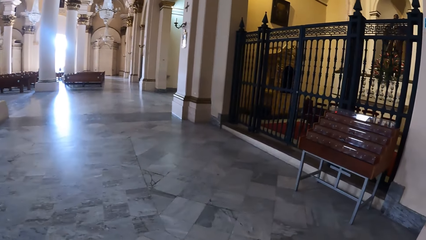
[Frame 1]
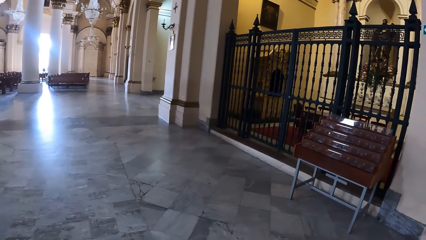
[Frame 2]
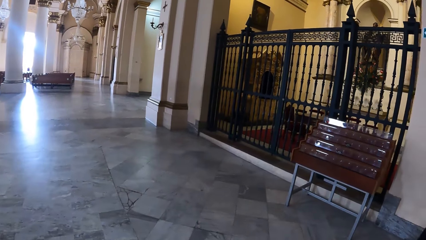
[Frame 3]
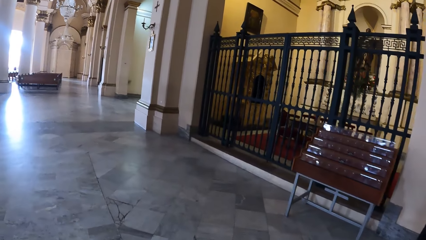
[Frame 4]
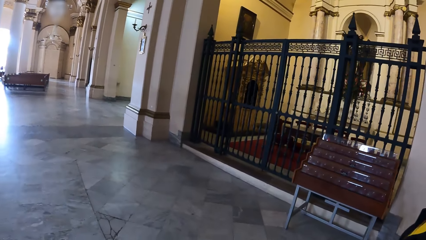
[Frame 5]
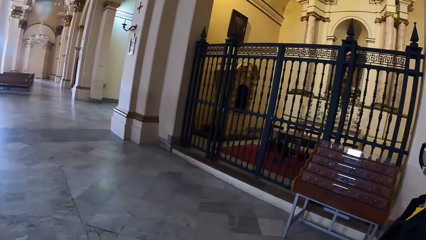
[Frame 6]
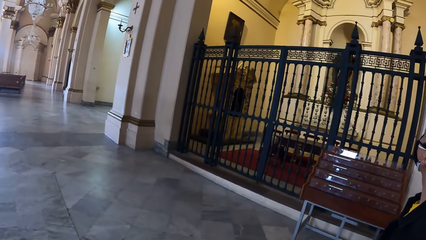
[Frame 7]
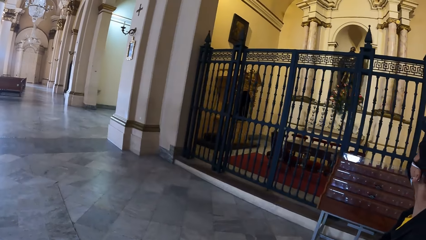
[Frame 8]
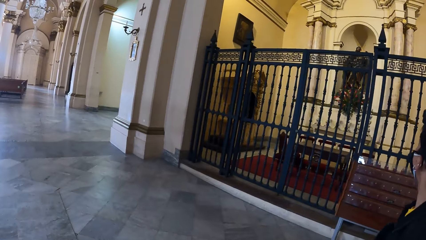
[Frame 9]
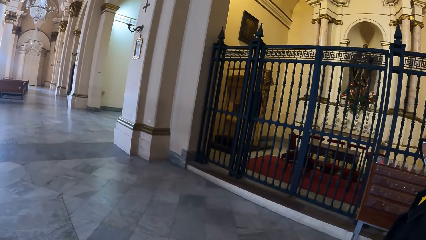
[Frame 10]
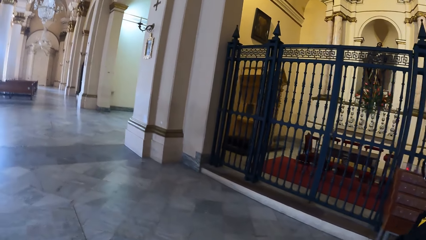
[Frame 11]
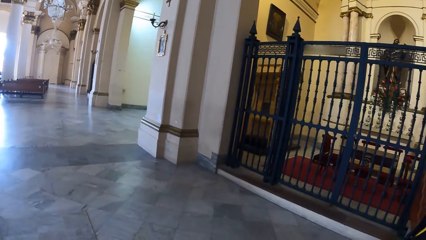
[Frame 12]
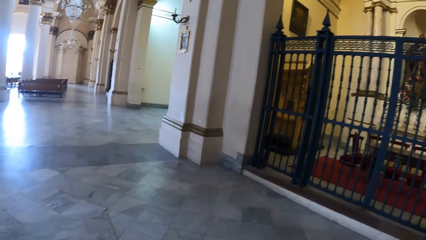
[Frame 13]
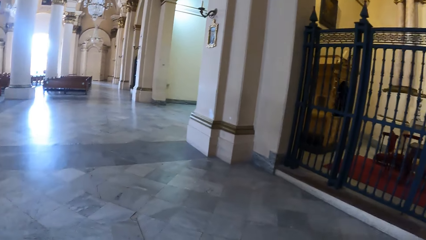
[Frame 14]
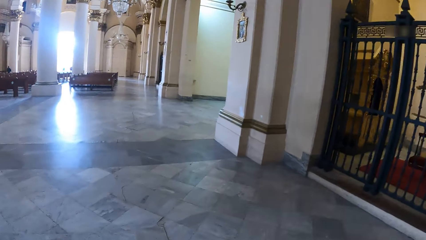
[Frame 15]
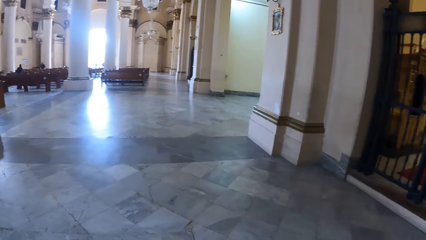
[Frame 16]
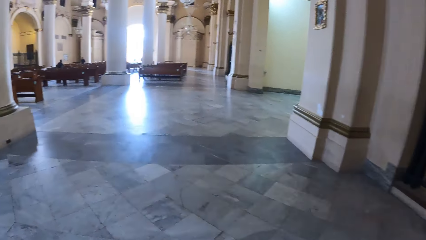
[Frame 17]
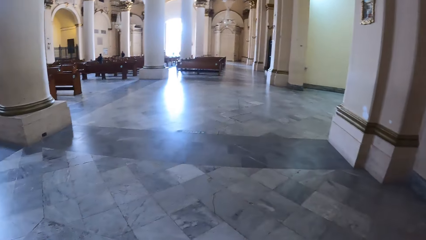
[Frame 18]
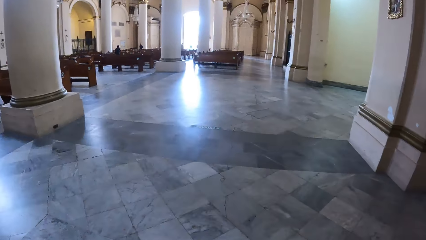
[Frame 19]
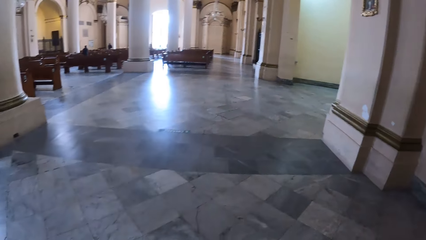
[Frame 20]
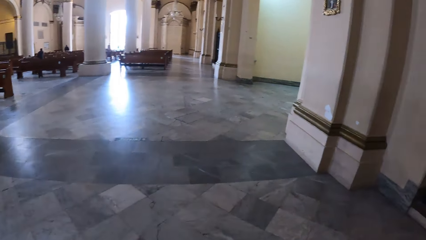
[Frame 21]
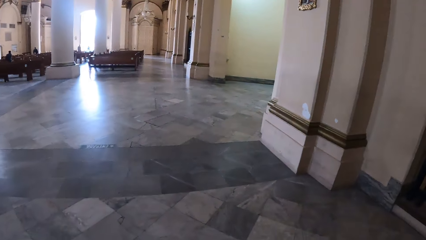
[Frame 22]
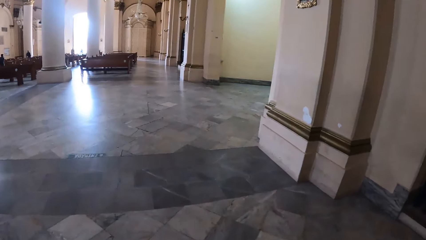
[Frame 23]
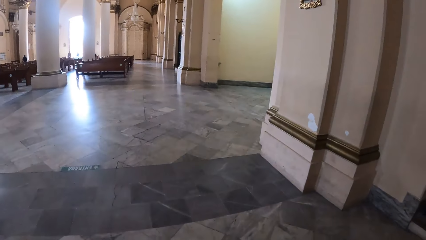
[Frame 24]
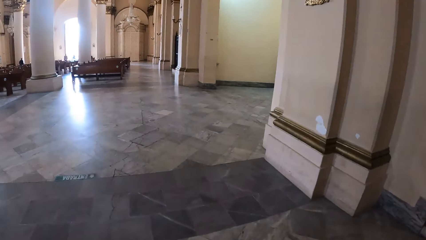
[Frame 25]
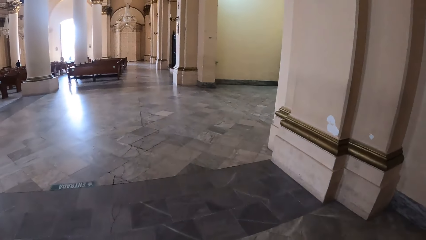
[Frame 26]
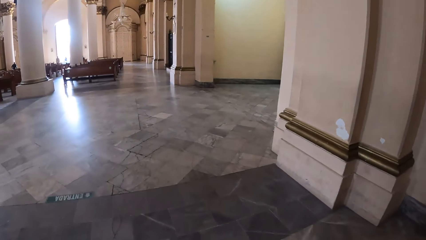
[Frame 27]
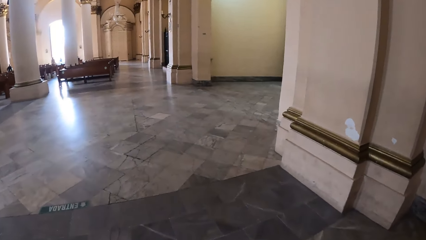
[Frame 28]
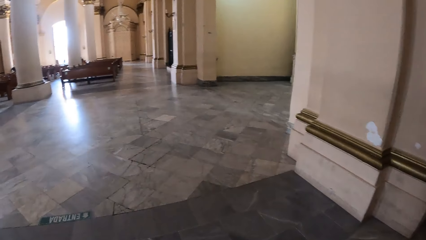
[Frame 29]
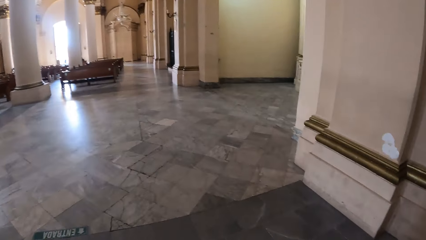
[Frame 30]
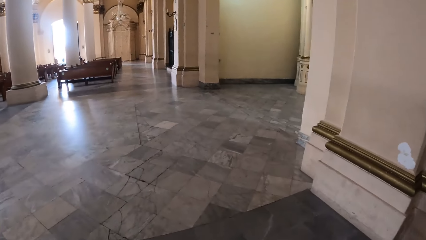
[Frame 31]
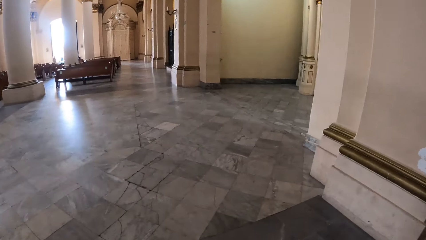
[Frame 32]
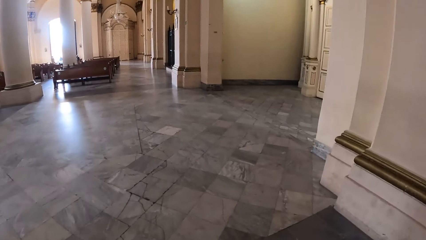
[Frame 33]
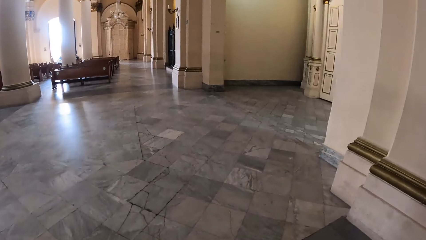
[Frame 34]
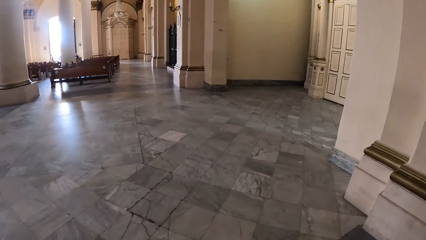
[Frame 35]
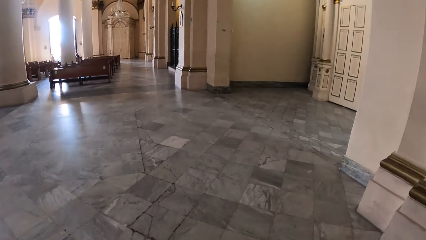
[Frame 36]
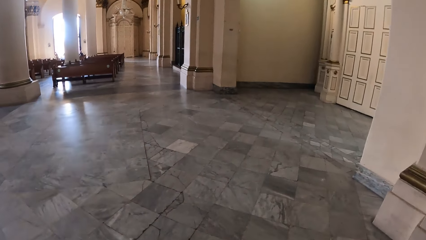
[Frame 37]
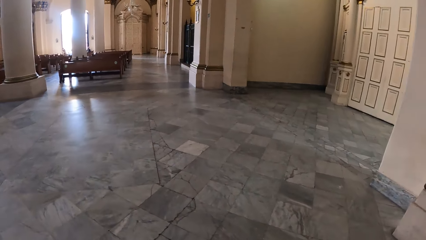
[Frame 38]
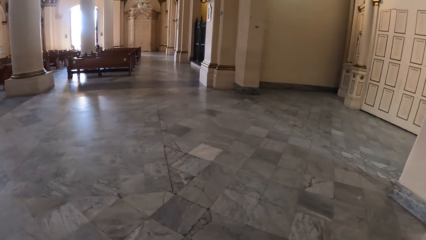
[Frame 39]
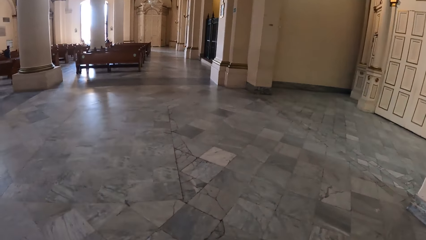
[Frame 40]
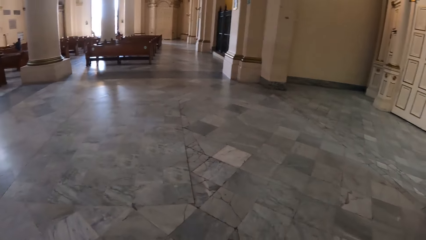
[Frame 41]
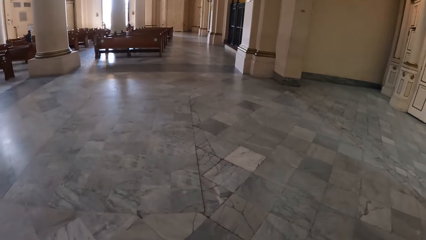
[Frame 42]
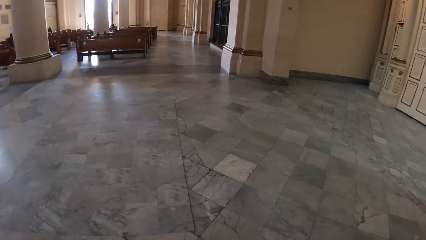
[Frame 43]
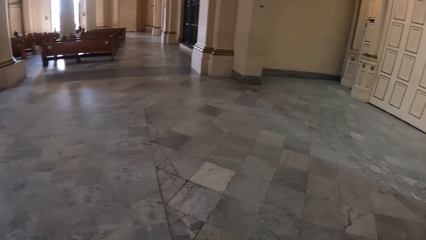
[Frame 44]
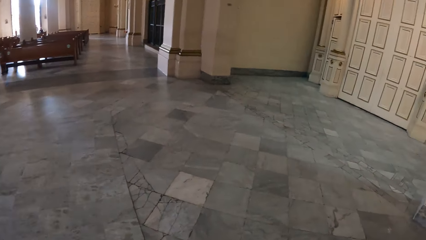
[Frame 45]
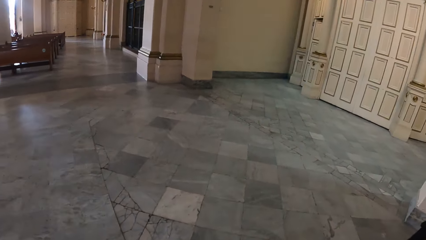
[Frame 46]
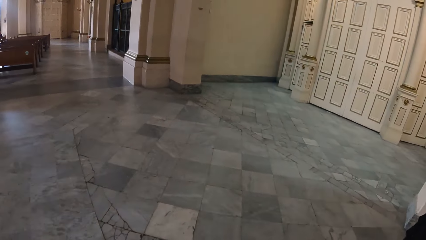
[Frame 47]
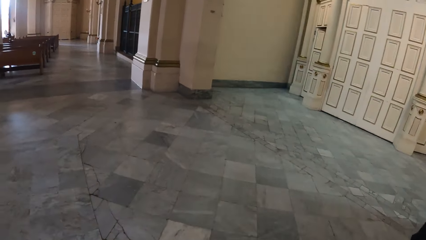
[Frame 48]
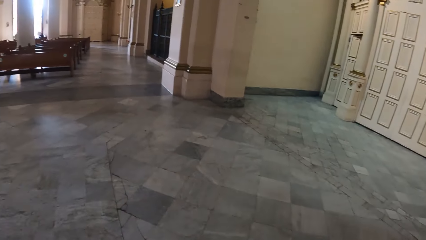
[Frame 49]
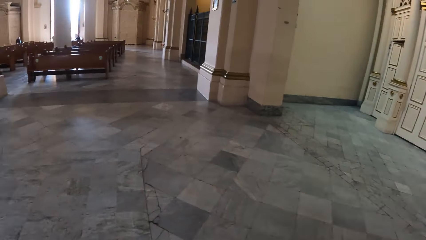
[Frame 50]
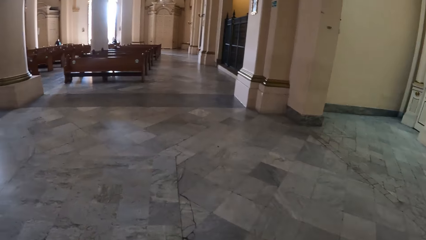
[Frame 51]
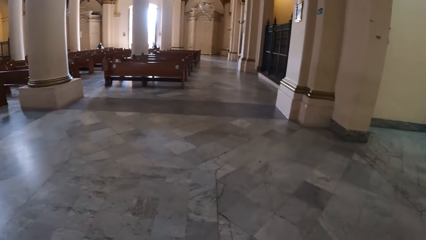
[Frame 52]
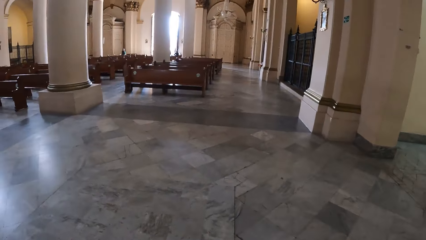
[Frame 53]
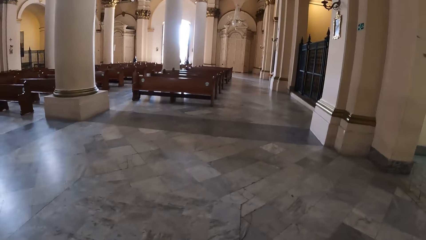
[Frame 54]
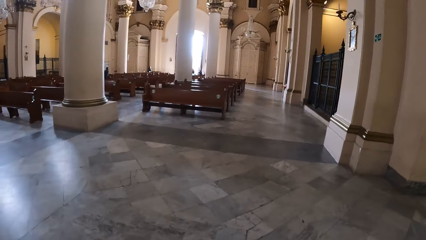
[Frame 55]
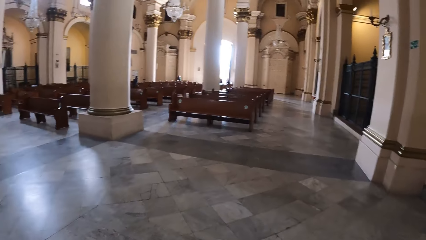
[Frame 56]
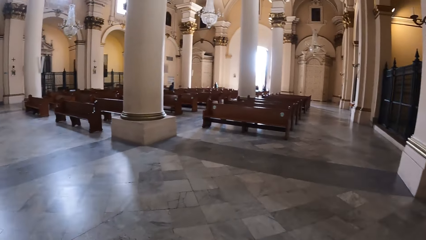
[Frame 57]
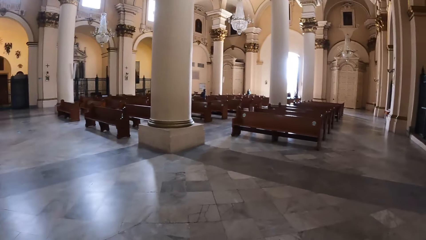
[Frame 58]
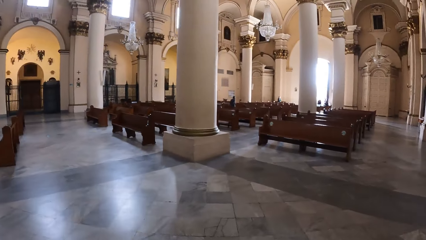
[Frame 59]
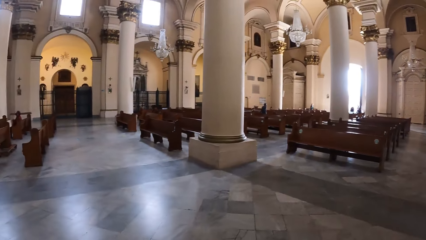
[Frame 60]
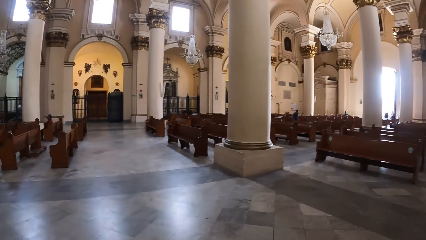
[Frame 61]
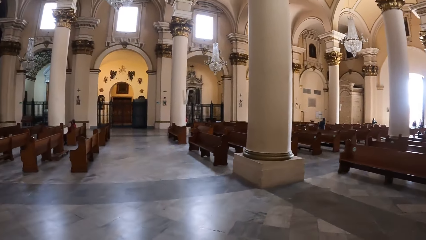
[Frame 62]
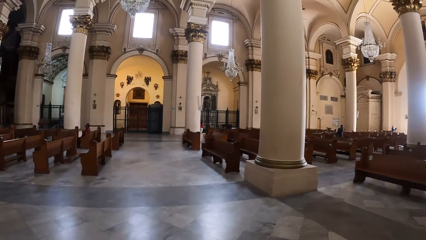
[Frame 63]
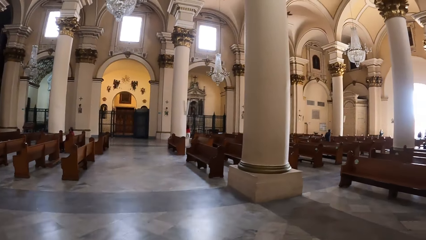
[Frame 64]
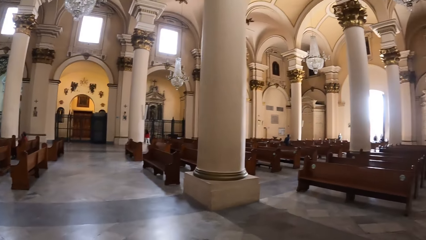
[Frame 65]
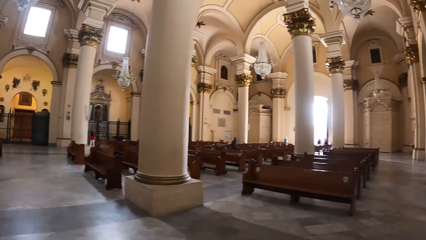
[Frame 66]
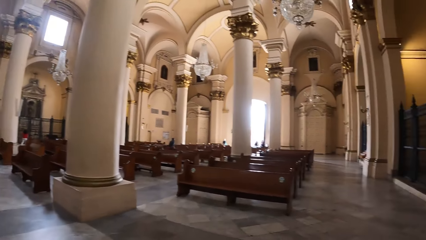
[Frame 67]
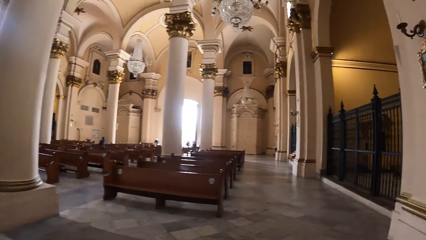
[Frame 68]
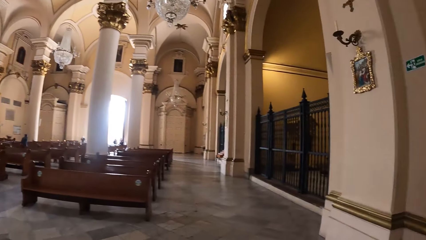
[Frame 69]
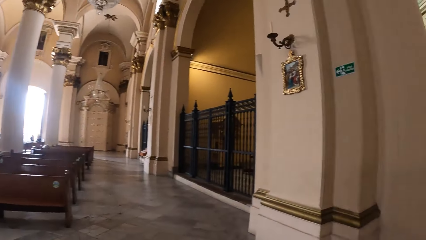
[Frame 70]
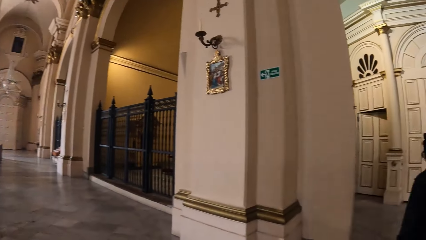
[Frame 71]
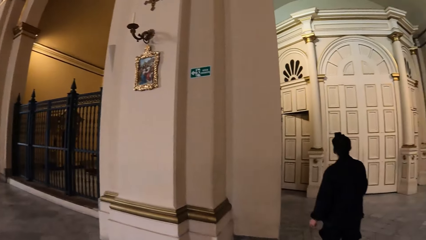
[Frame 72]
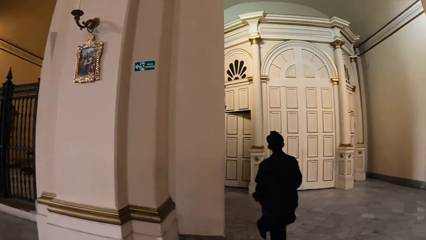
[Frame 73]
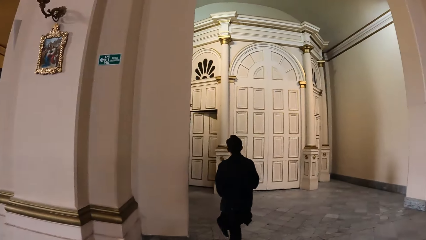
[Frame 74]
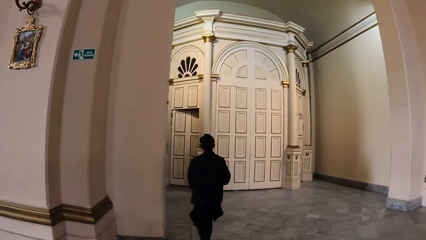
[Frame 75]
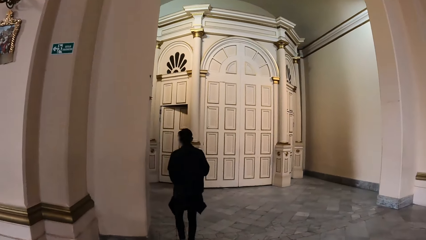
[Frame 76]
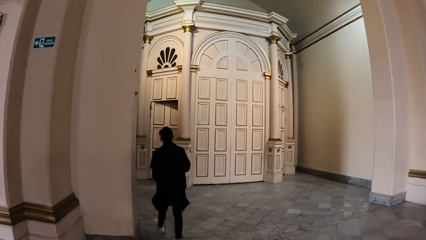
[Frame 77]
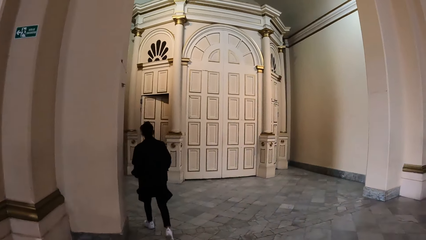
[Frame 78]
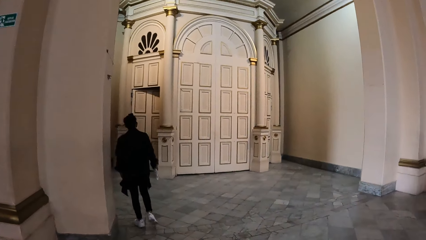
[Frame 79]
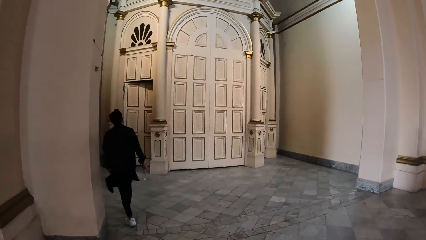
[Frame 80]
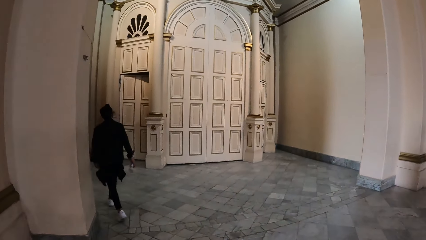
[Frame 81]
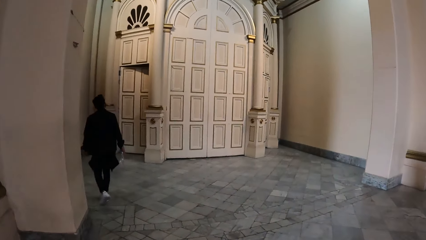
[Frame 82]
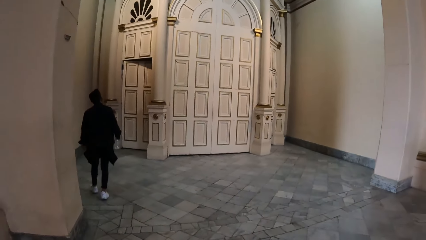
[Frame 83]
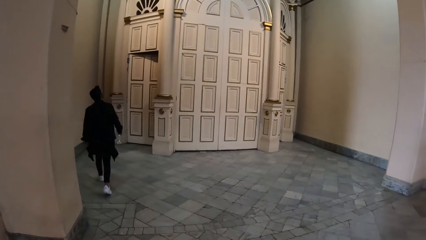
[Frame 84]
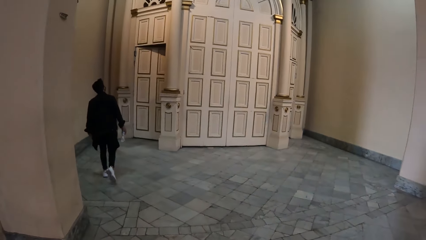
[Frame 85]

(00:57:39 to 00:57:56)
The camera wearer turns around. A man walks to a door.
